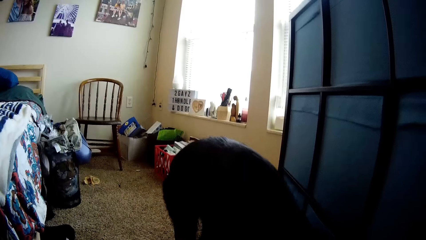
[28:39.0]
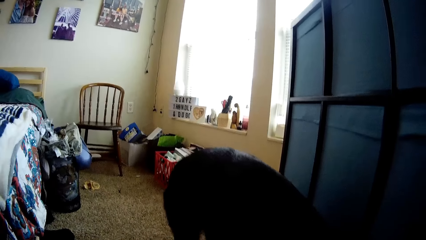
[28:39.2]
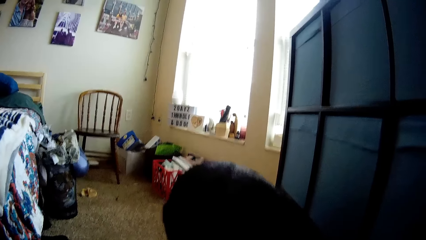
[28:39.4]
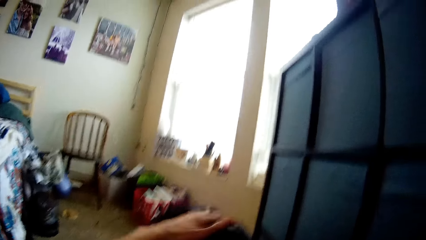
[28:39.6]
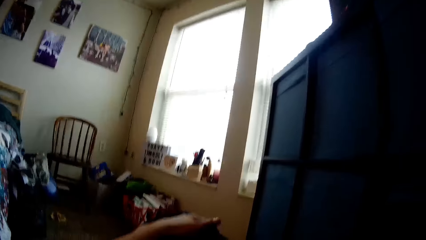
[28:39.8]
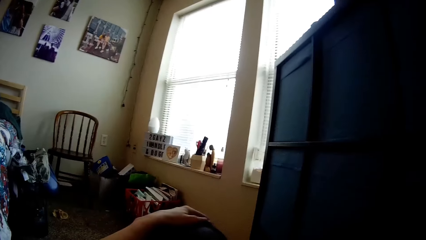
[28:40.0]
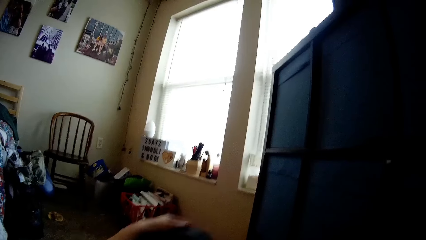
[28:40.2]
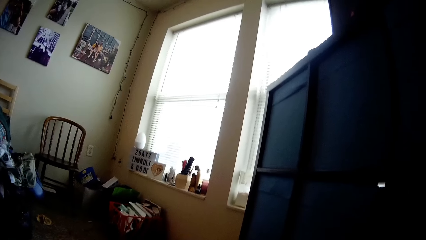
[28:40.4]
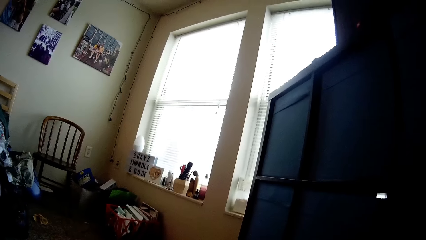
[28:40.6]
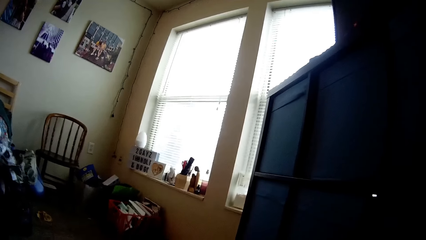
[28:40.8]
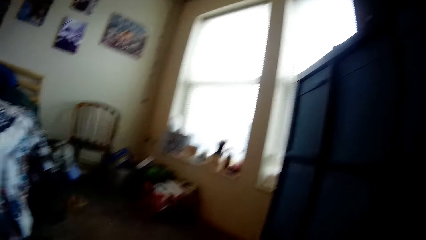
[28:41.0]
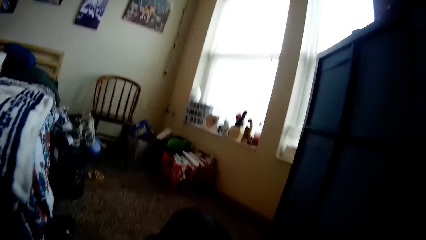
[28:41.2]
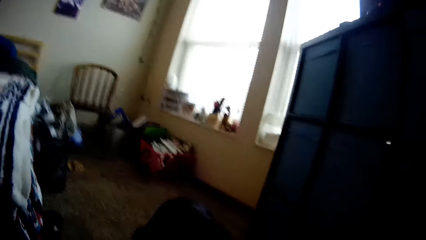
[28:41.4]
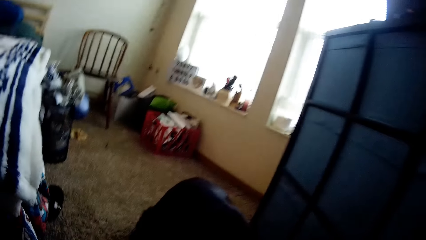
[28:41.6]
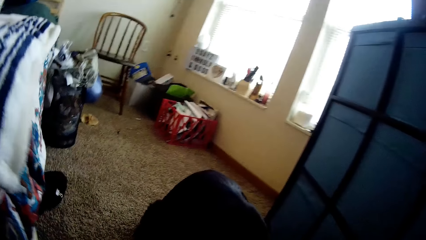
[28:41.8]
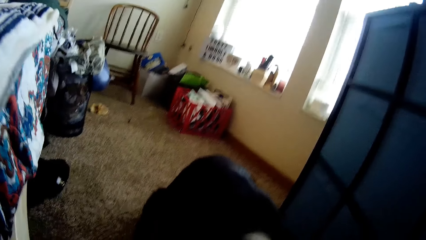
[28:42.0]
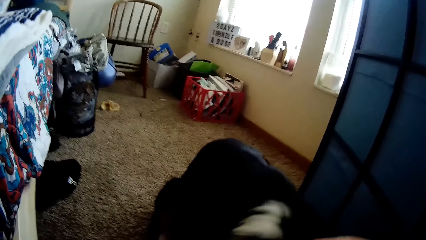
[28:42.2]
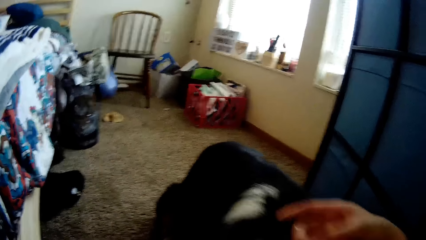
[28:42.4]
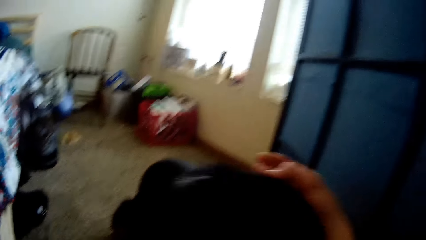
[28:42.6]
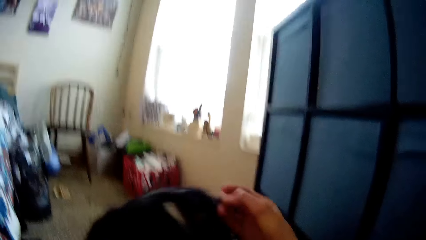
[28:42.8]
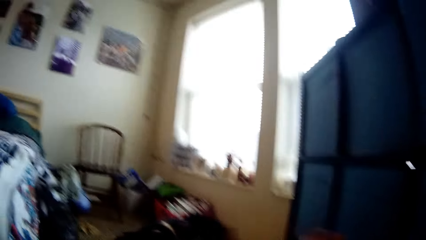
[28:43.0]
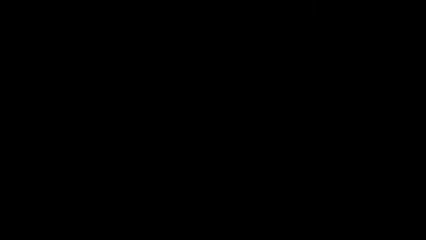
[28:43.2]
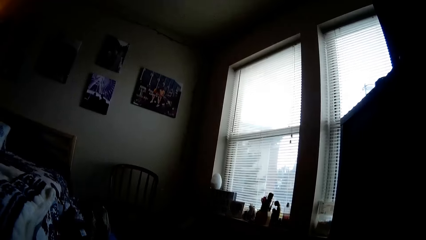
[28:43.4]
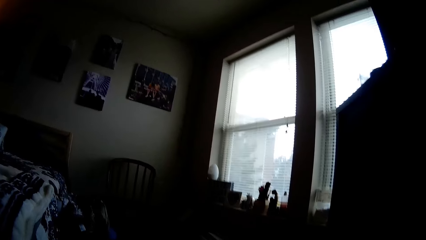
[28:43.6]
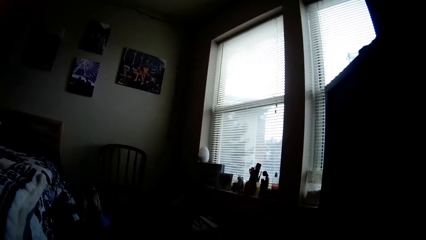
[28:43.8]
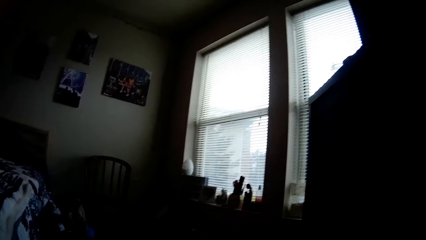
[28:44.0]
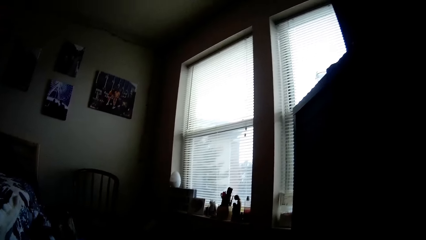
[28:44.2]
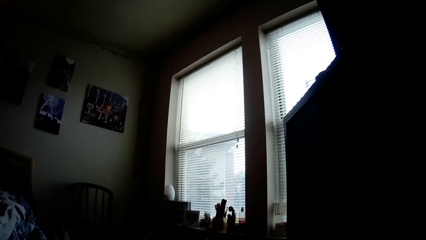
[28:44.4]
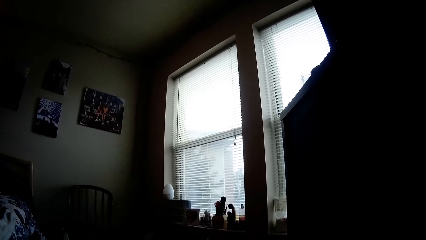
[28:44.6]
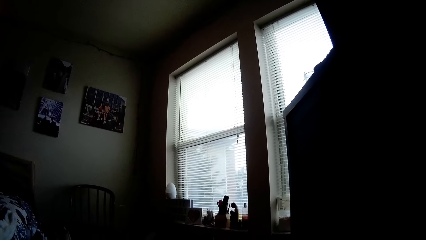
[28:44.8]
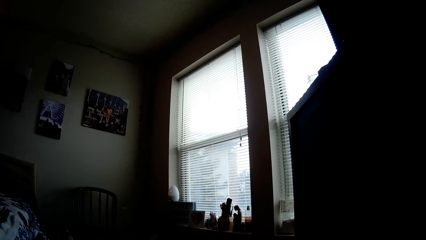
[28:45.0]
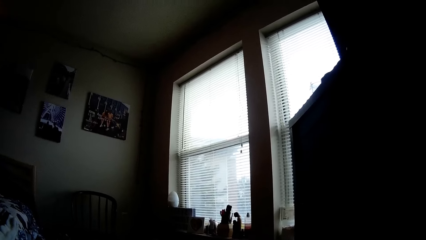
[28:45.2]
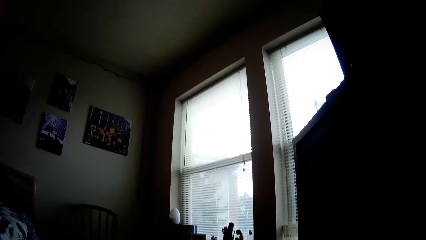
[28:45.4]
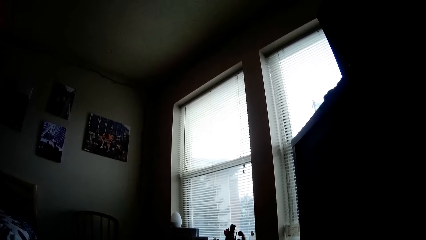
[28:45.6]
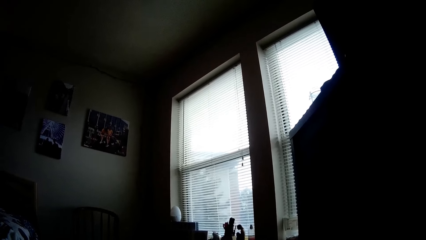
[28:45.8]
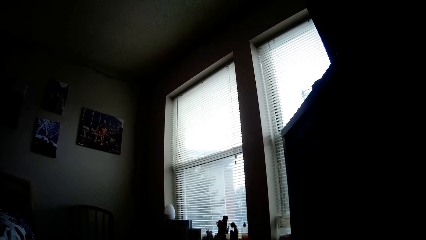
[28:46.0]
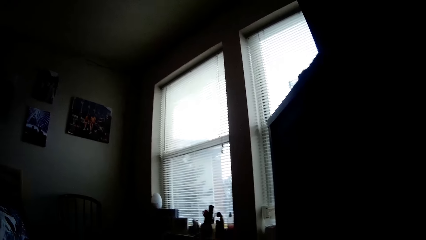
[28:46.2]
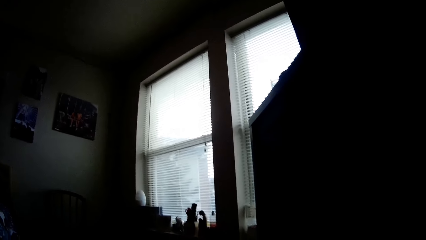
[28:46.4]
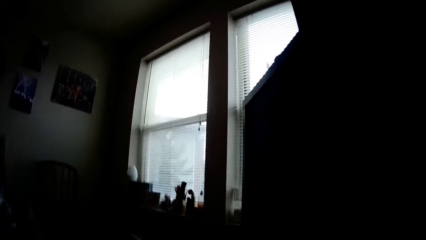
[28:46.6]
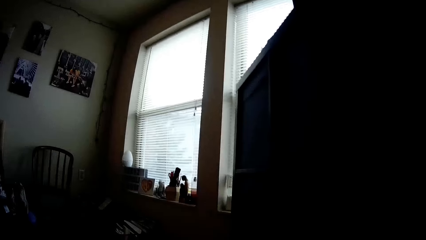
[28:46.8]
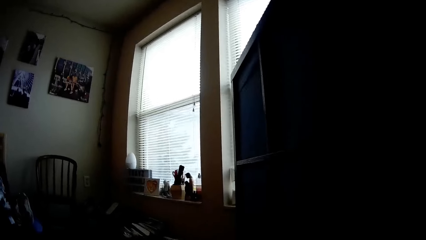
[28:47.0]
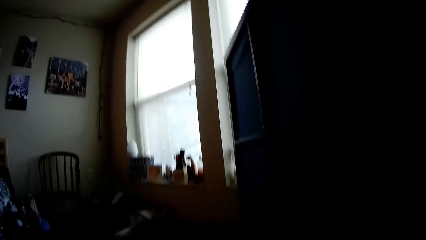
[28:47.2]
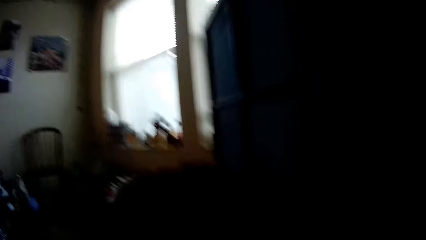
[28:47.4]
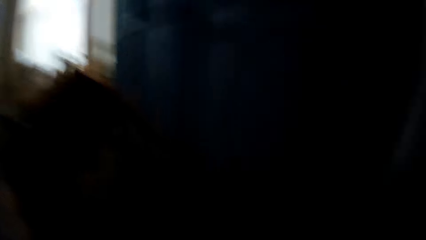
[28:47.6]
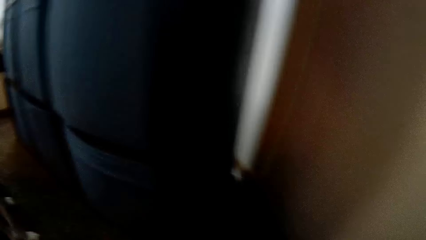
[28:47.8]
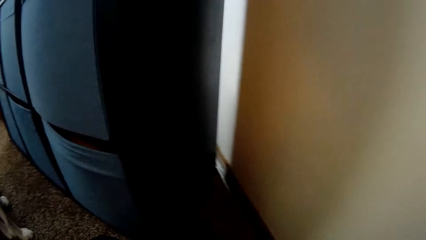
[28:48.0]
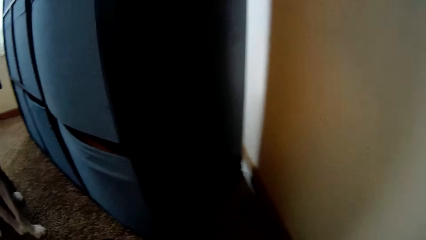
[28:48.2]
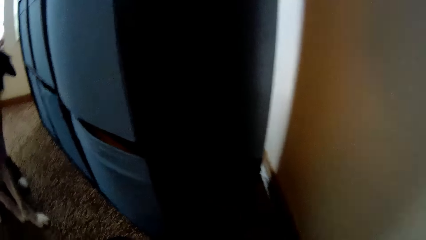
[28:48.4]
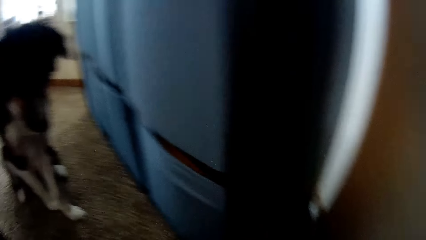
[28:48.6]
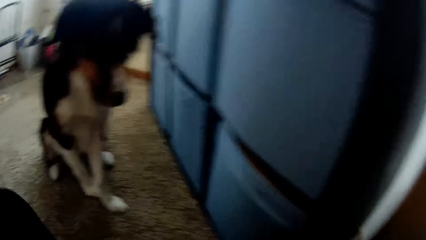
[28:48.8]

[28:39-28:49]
The camera wearer holds the dog. They hold the dog again.

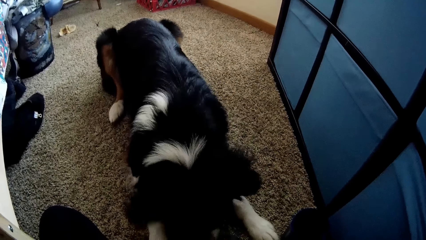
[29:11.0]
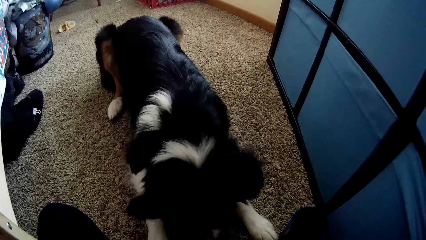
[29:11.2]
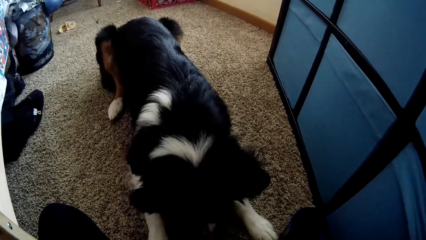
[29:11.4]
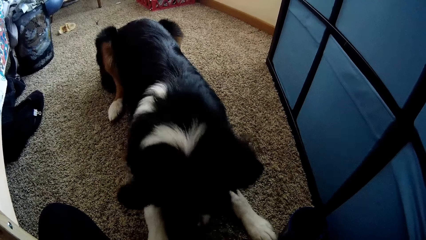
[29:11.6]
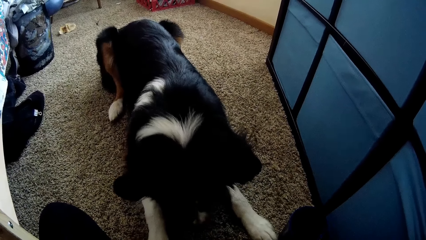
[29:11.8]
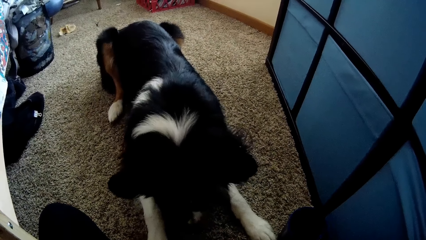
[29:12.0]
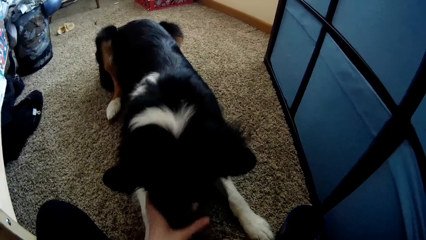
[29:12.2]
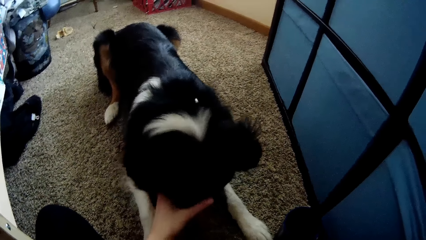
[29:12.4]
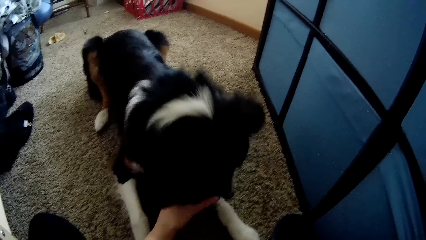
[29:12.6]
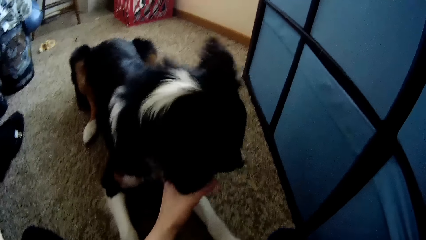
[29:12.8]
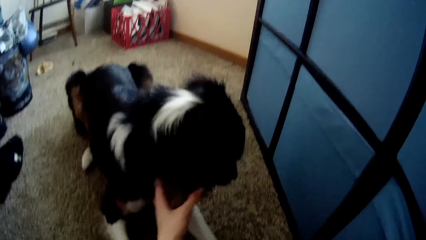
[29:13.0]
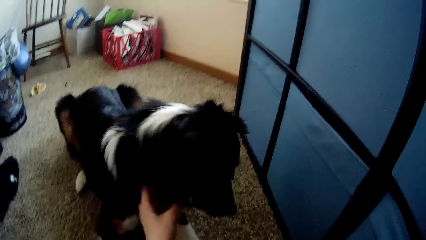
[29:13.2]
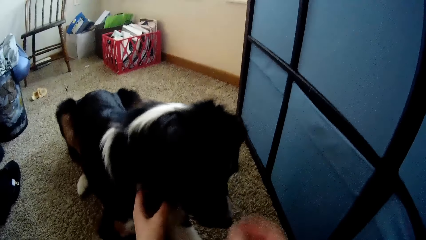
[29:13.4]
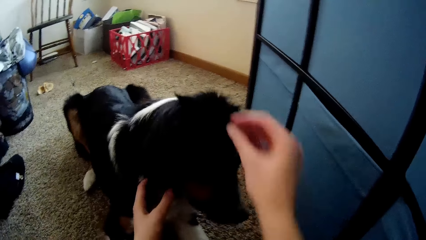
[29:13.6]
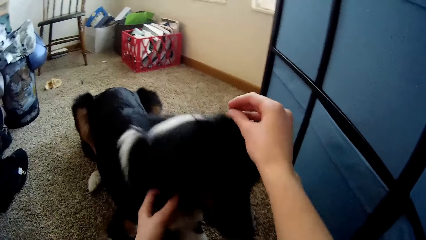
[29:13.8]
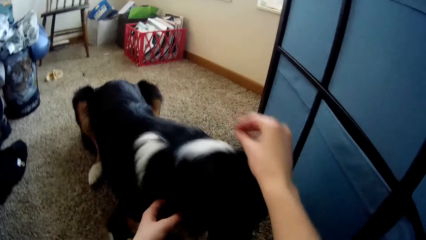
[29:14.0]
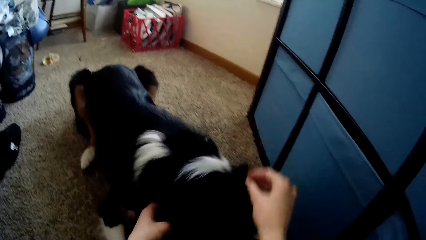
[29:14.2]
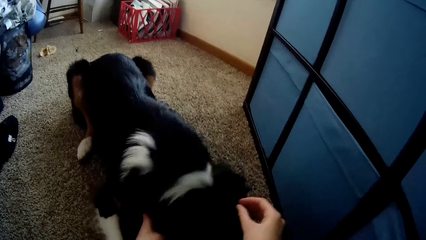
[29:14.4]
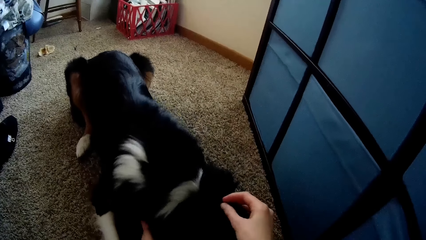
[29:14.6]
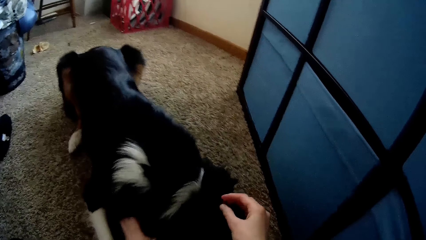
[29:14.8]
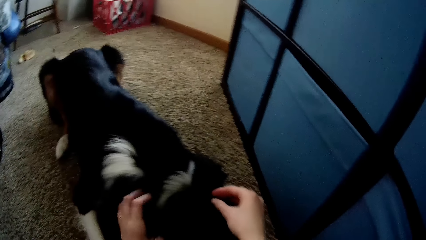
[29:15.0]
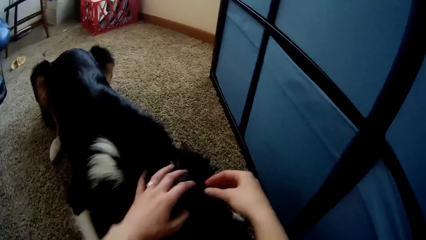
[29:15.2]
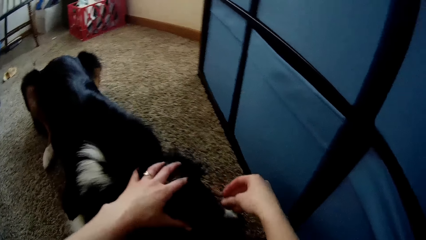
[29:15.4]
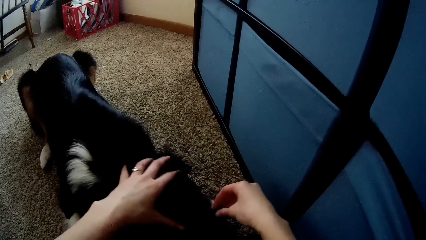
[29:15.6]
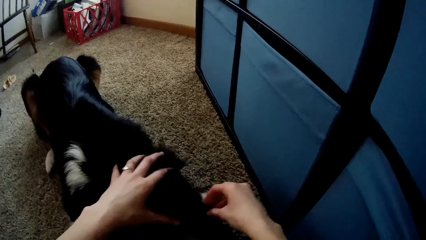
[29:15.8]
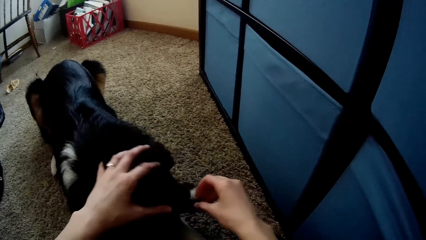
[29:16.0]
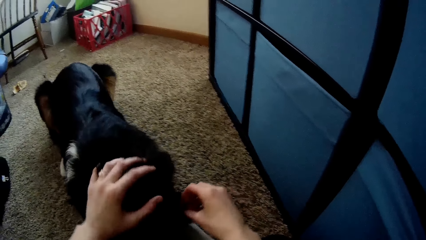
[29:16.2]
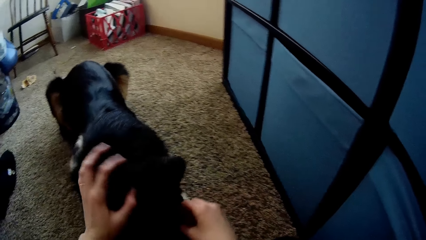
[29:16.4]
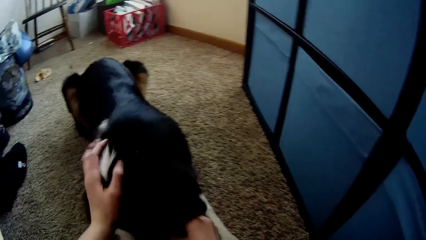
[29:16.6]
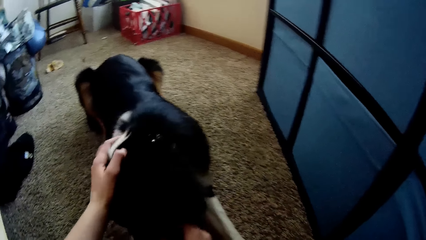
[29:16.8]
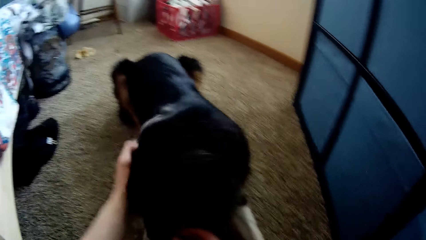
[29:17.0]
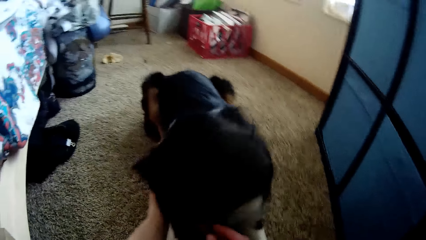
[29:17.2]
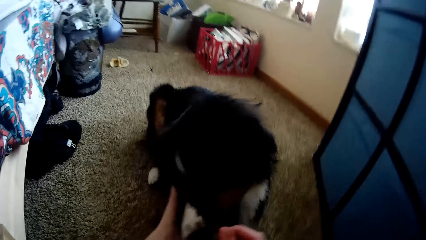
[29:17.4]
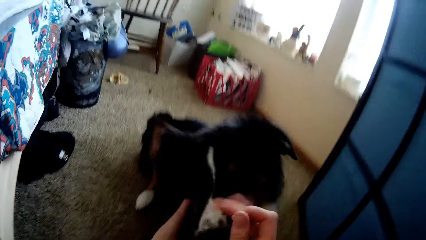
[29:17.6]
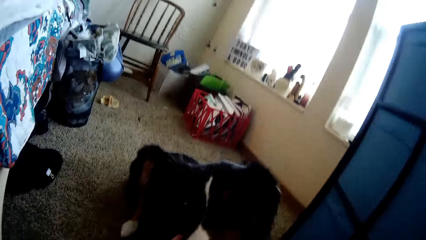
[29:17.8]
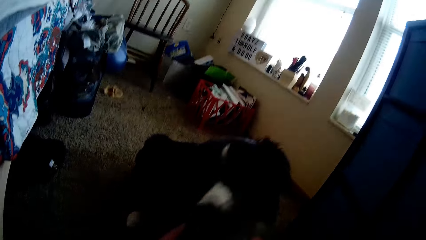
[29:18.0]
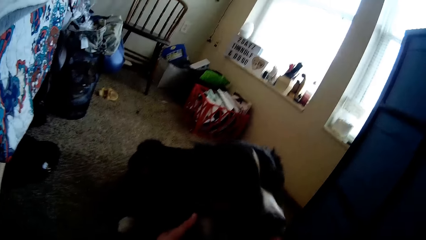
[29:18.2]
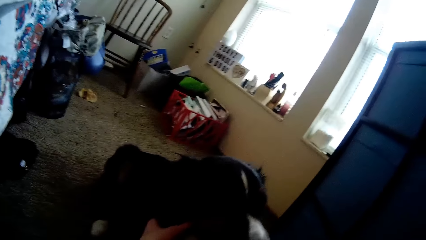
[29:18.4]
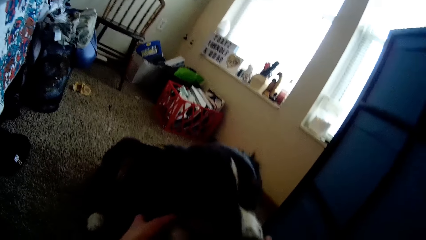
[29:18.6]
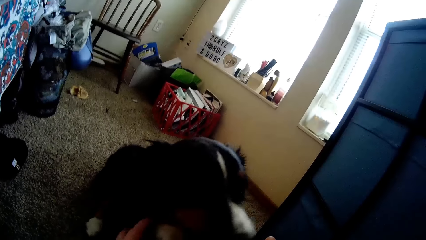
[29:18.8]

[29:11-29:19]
The camera wearer touches the dog with both hands.
